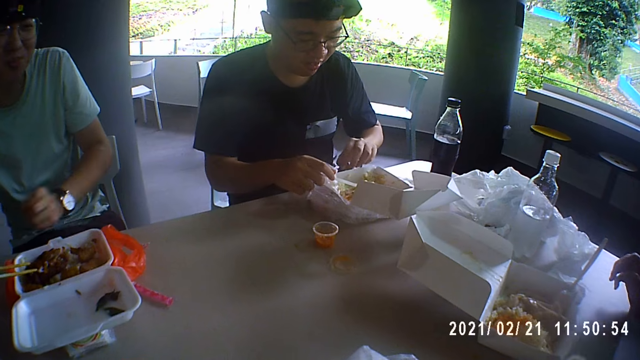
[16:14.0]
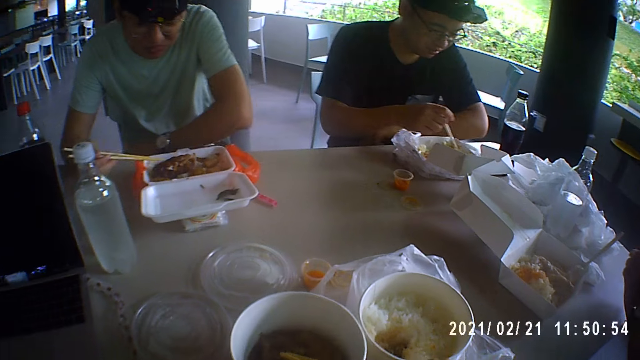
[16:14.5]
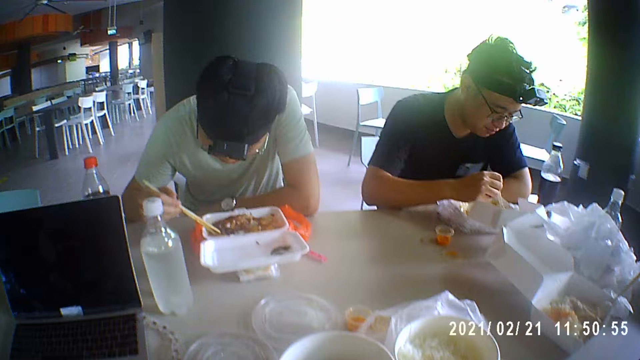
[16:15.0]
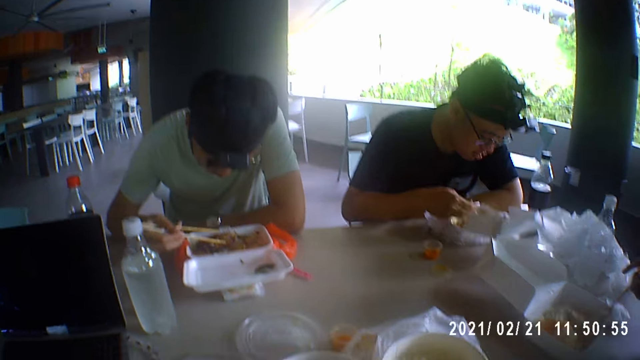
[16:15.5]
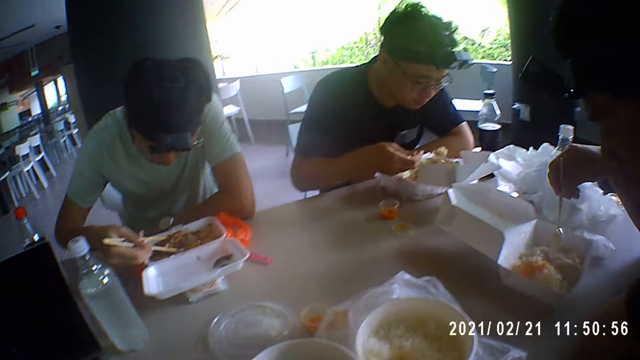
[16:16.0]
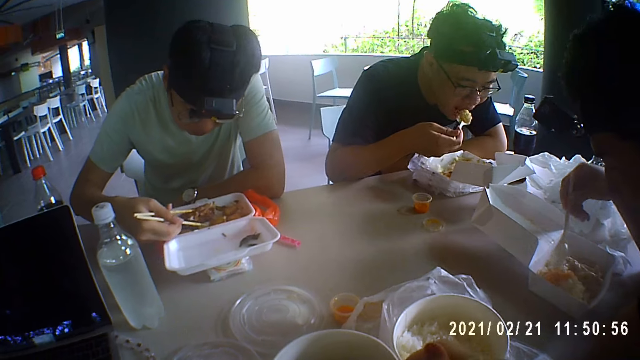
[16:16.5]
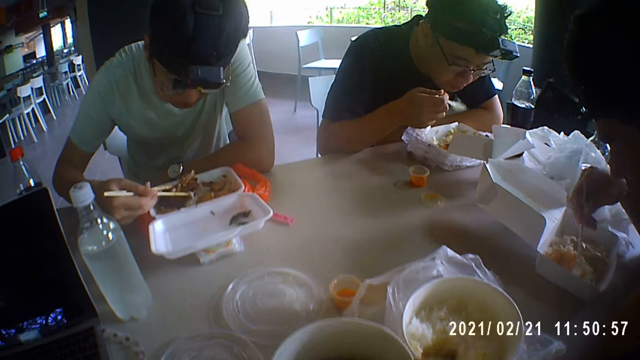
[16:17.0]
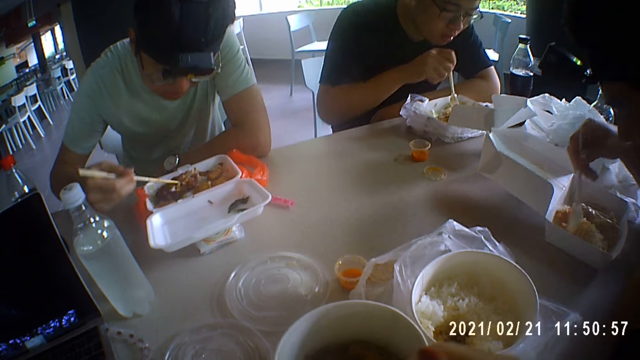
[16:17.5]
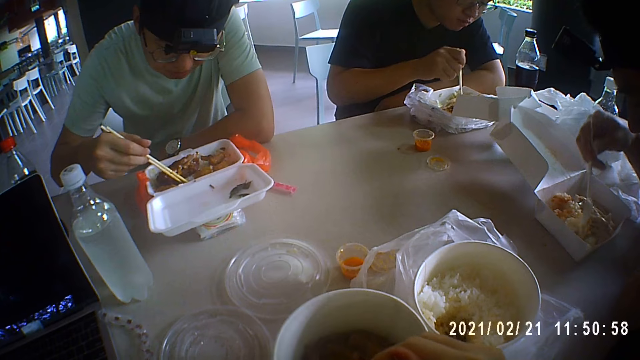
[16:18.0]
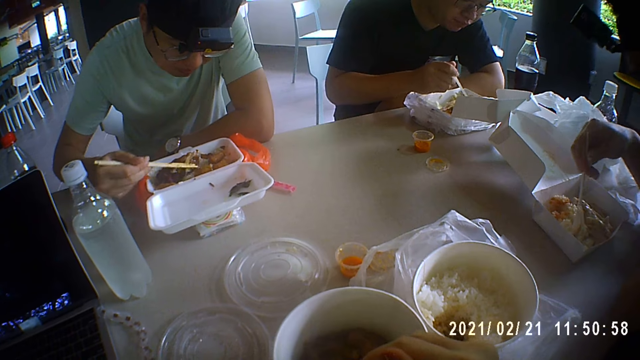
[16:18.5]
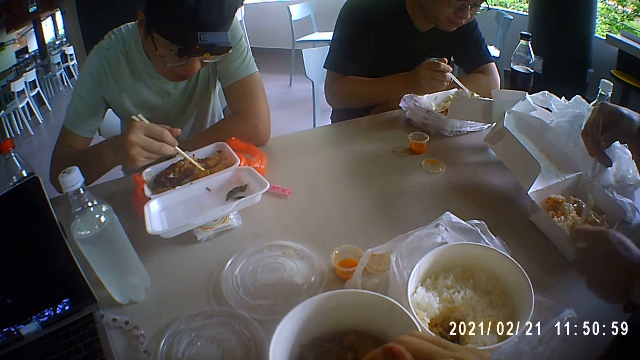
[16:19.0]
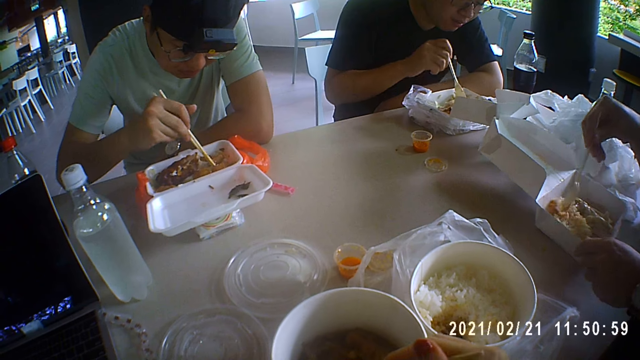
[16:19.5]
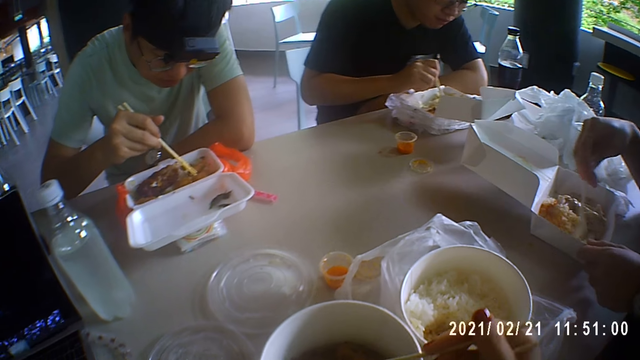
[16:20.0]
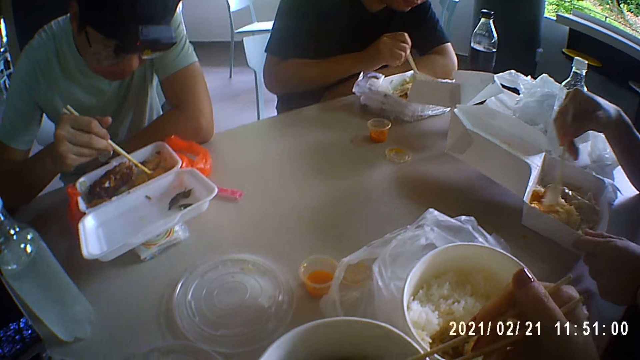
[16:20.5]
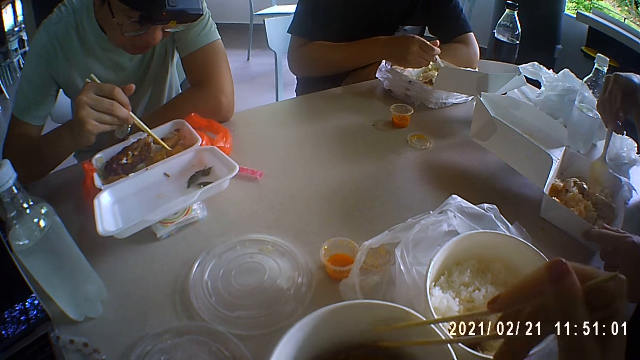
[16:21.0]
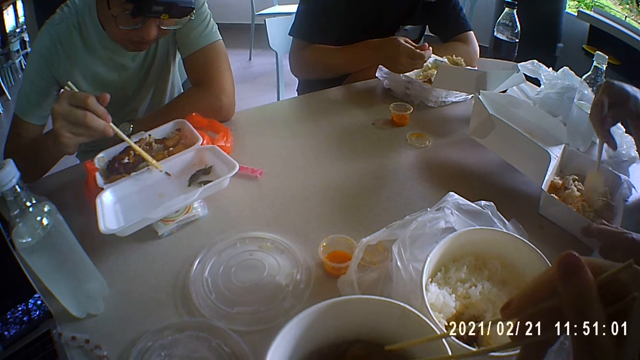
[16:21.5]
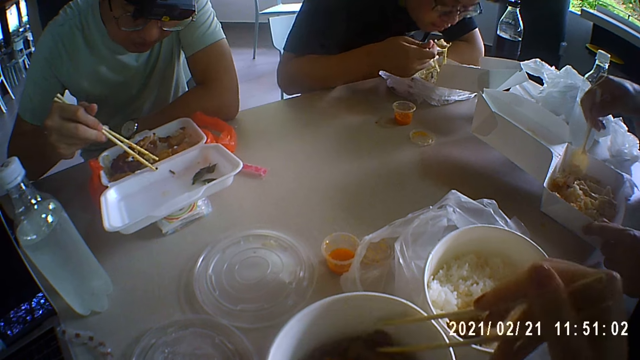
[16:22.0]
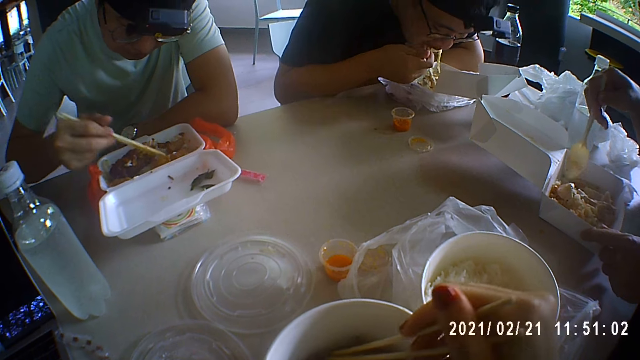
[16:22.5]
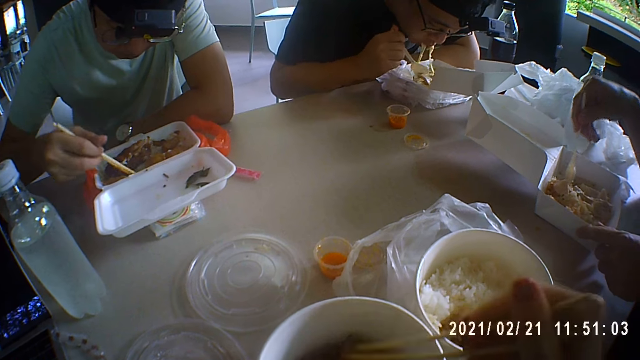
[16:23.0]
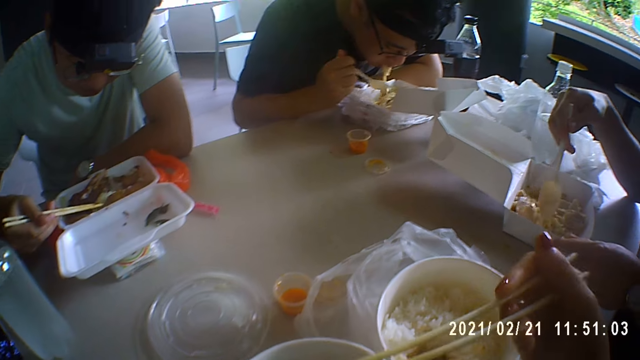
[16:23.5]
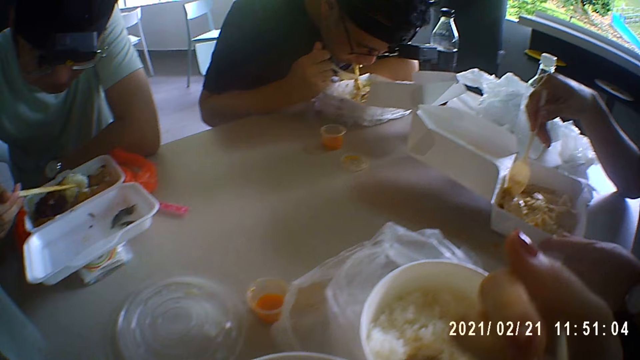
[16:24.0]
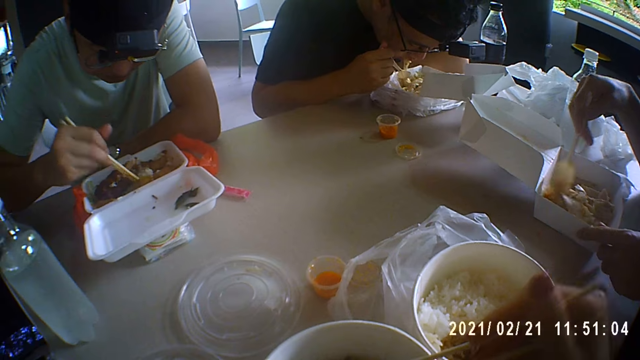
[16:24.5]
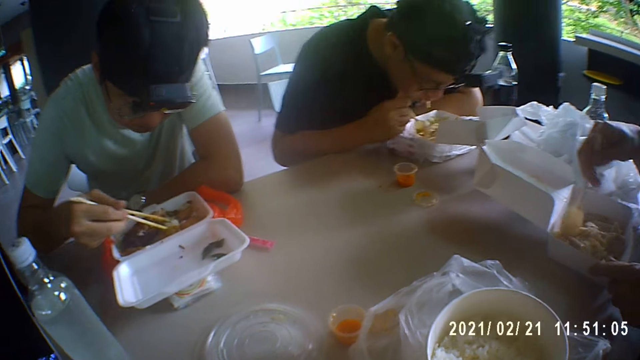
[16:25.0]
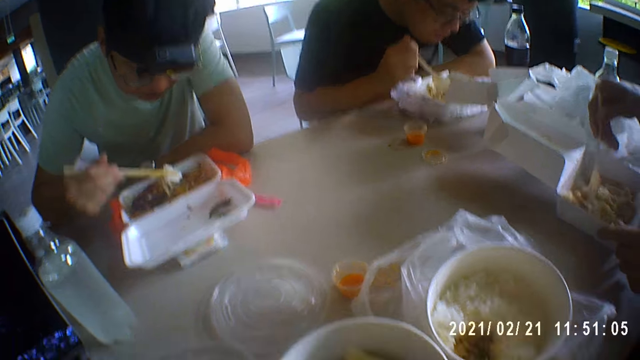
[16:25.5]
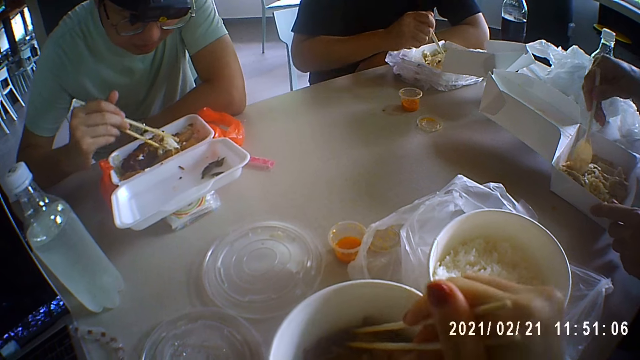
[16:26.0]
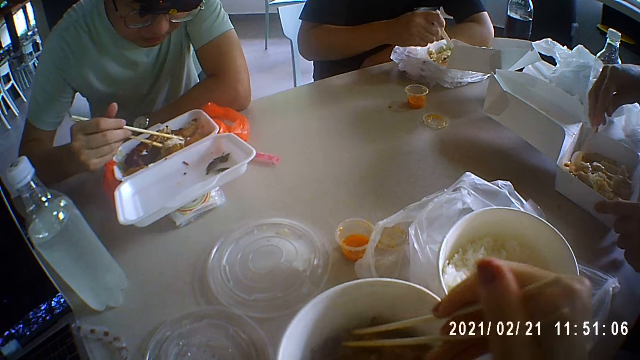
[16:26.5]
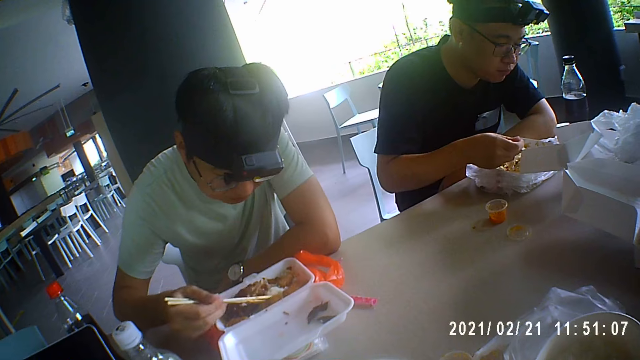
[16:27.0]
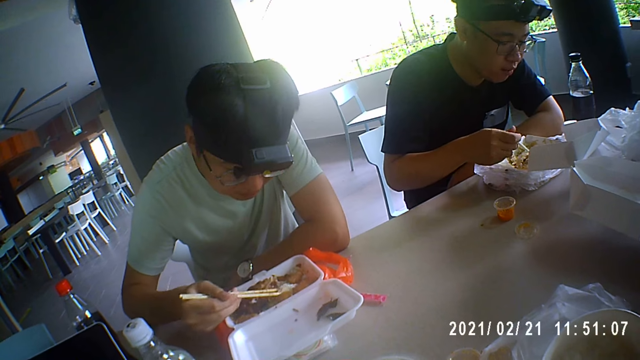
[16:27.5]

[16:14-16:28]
A man picks the spoon from the plate with his right hand. Another man passes the sauce cup from his left hand to his right hand. The first man scoops rice from the plate with the spoon in his right hand. The second man picks the spoon from the plate with his right hand. A third man raises the meat in the plate with the chopsticks in his right hand. The second man stirs the rice and sauce in the plate with the spoon in his right hand. The first man puts rice in his mouth with the spoon in his right hand. The third man drops the meat on the plate with the chopsticks in his right hand. The first man scoops rice from the plate with the spoon in his right hand. The third man moves rice in the plate with the chopsticks in his right hand. The second man adjusts the plate of rice with his left hand. The third man picks a seed from the plate with the chopsticks in his right hand. The camera wearer moves meat in the plate with the chopsticks in her right hand. The third man drops the seed on the plate lid with the chopsticks in his right hand. The first man puts rice in his mouth with the spoon in his right hand. The third man picks rice from the plate with the chopsticks in his right hand. The camera wearer puts the chopsticks in her mouth with her right hand. A person eats the food on the table. Another person eats the food on the table. A third person eats the food on the table. The camera wearer eats the food on the table. The first man scoops rice from the plate with the spoon in his right hand. The camera wearer moves some meat in the plate with the chopsticks in her right hand.

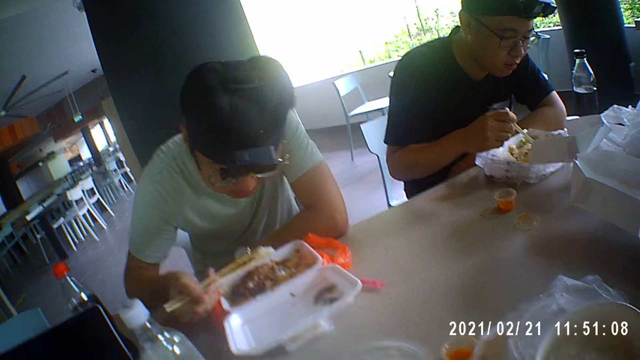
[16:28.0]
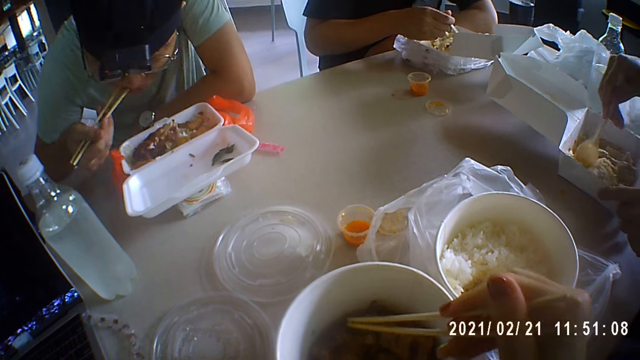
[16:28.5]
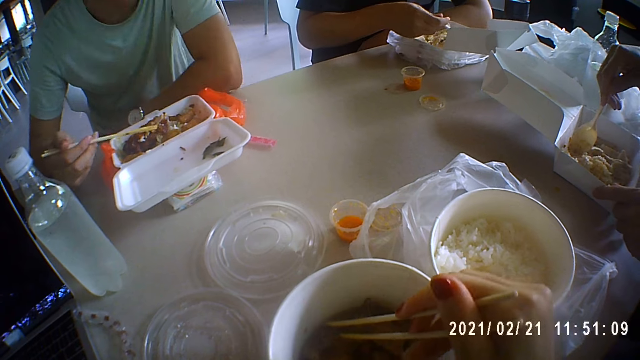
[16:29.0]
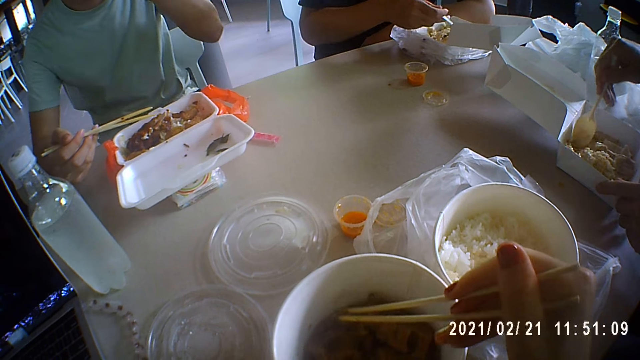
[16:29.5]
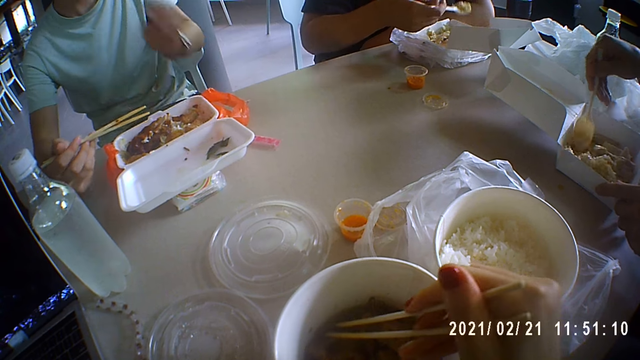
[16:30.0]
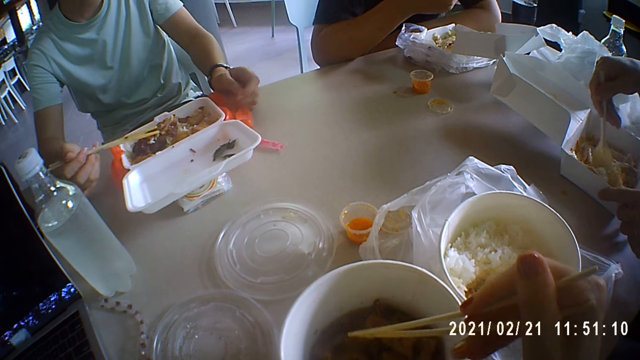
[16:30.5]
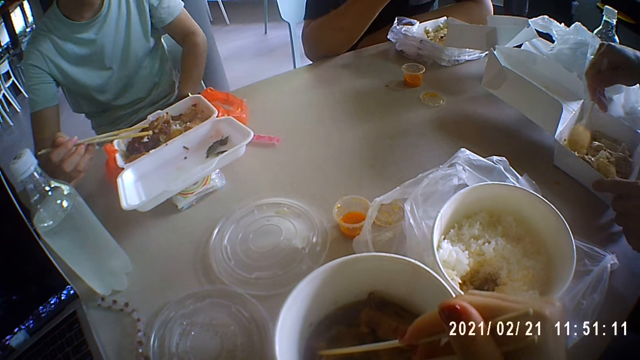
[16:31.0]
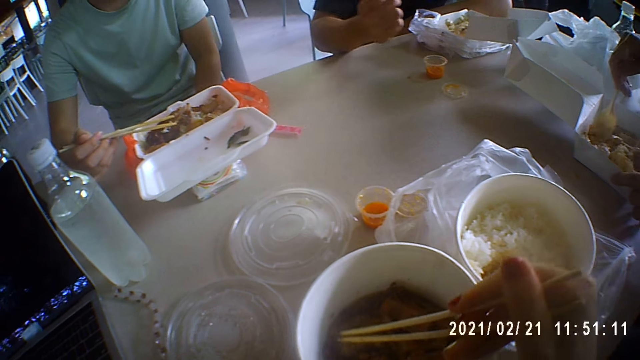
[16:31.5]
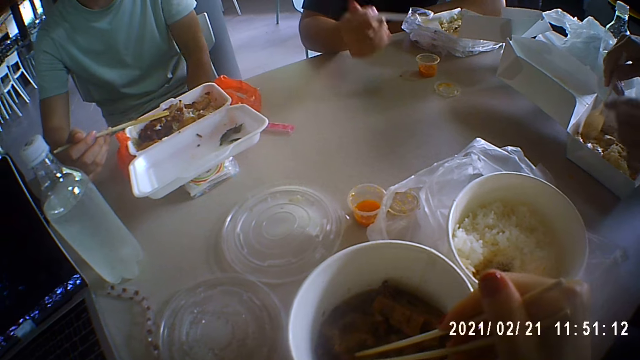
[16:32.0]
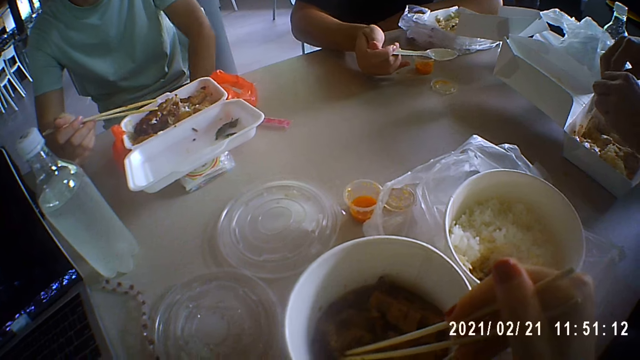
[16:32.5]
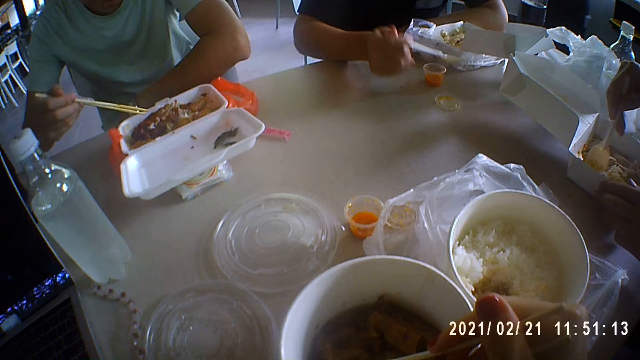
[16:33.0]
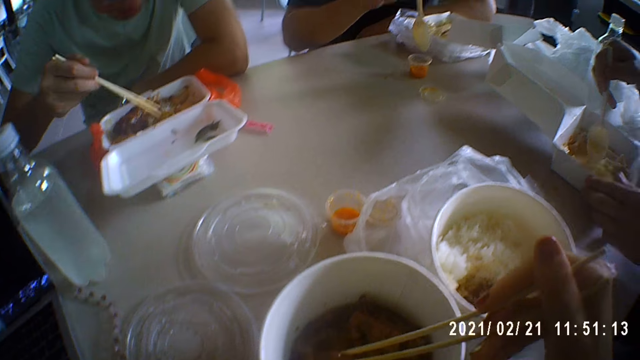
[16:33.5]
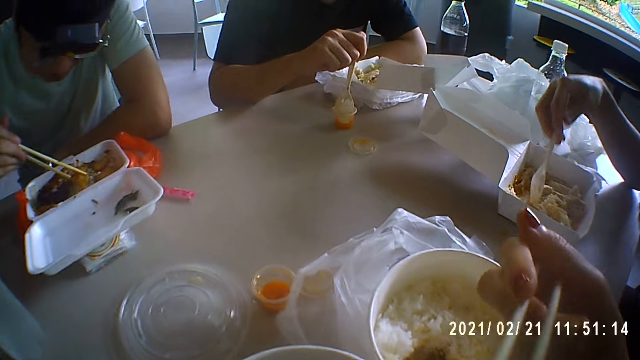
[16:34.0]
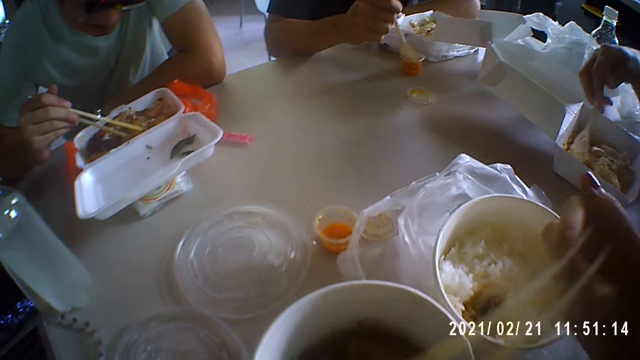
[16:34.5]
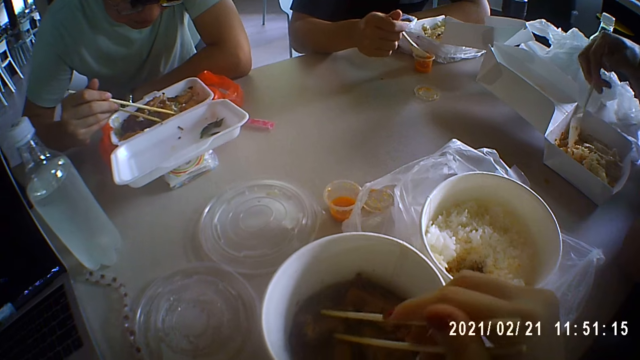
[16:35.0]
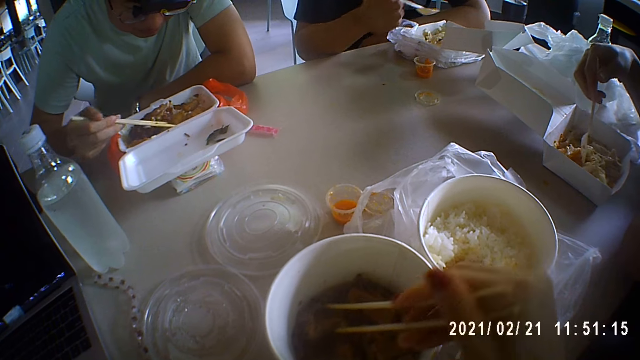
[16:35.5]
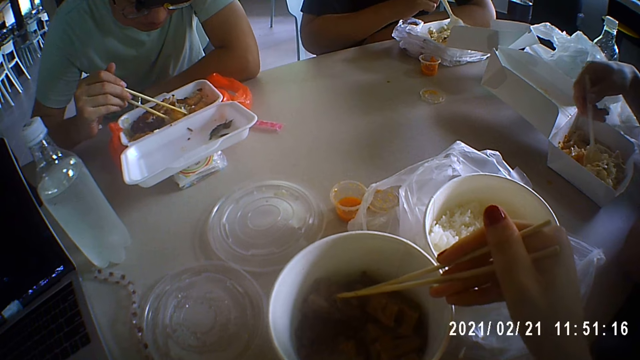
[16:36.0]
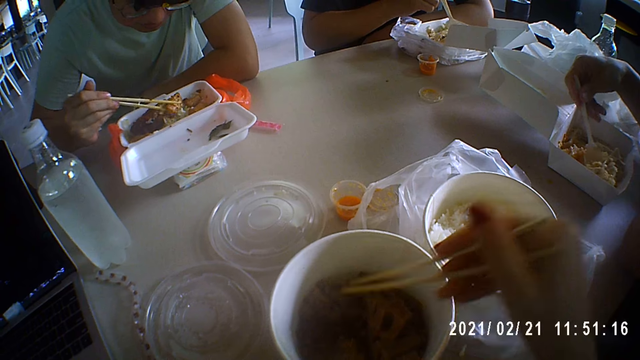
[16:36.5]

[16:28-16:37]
A man puts the rice in his mouth with the chopsticks in his right hand. Another man puts rice in his mouth with the spoon in his right hand. A third man touches the spoon in his right hand with his left hand. The second man moves the sauce cup on the table with his right pinky finger. The camera wearer talks to a person. The third man touches the plate of rice with his left hand. The camera wearer picks meat from the plate with the chopsticks in her right hand. The second man scoops sauce from the sauce cup with the spoon in his right hand. The first man picks meat from the plate with the chopsticks in his right hand. The camera wearer puts the meat in her mouth with the chopsticks in her right hand. She moves meat in the plate with the chopsticks in her right hand. The second man pours the sauce on the rice in the plate with the spoon in his right hand. The third man scoops rice from the plate with the spoon in his right hand. The second man stirs the rice in the plate with the spoon in his right hand.
